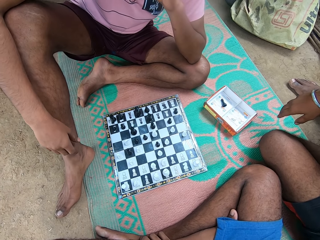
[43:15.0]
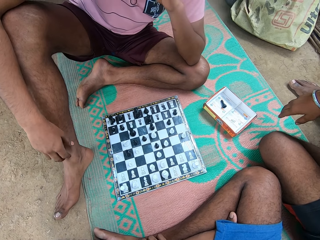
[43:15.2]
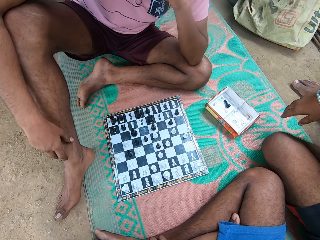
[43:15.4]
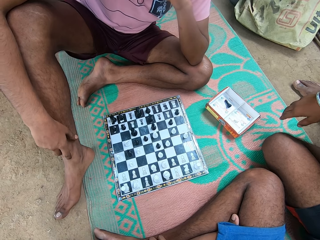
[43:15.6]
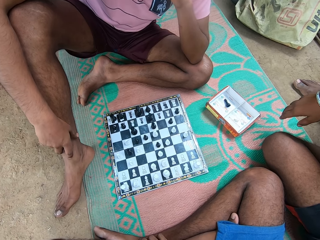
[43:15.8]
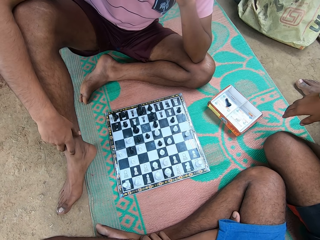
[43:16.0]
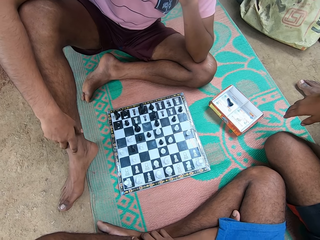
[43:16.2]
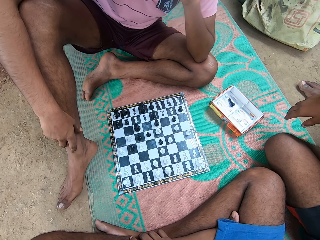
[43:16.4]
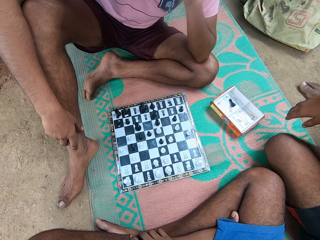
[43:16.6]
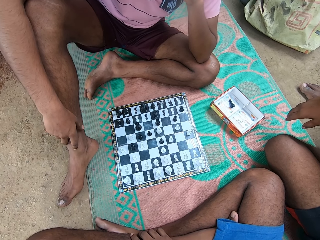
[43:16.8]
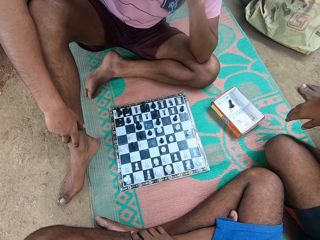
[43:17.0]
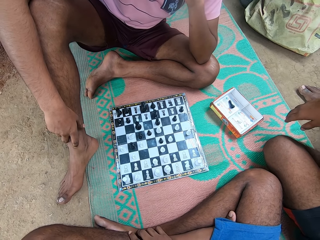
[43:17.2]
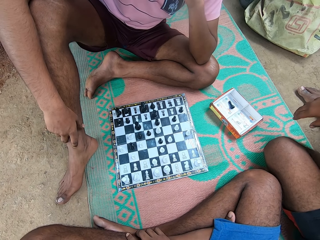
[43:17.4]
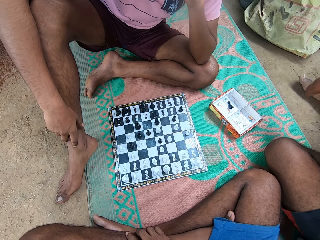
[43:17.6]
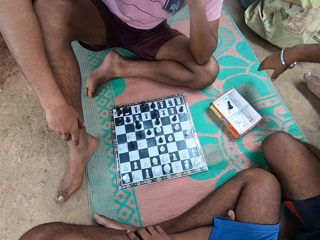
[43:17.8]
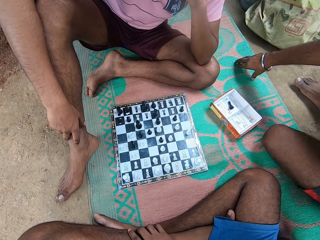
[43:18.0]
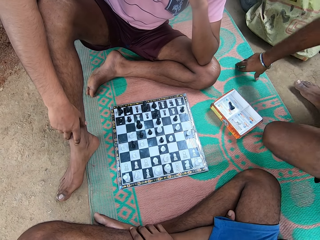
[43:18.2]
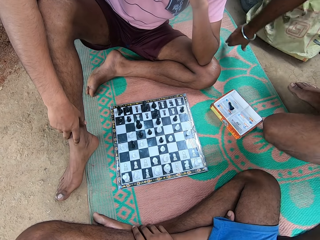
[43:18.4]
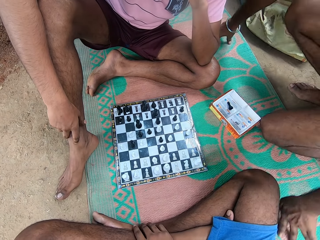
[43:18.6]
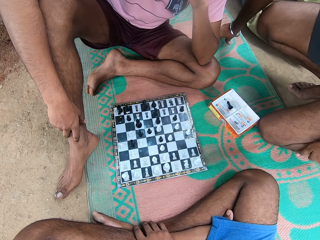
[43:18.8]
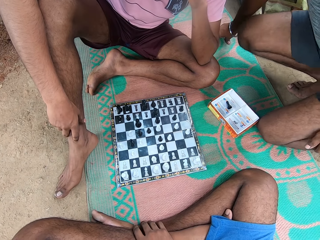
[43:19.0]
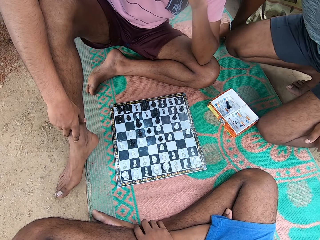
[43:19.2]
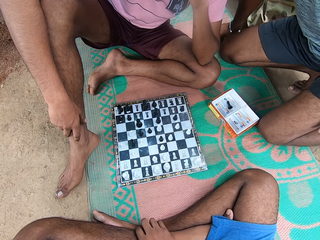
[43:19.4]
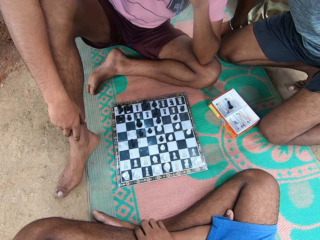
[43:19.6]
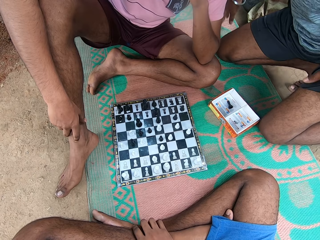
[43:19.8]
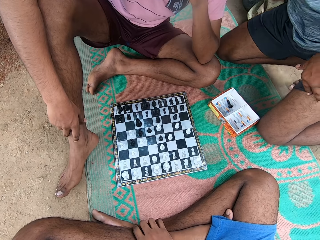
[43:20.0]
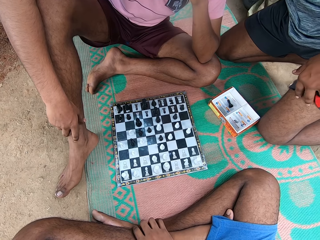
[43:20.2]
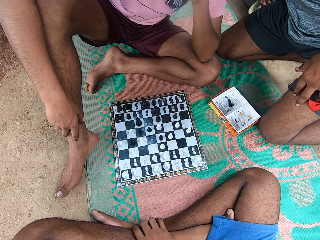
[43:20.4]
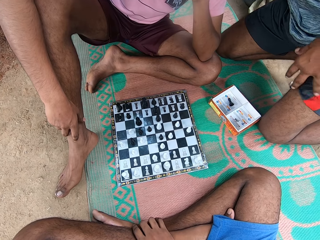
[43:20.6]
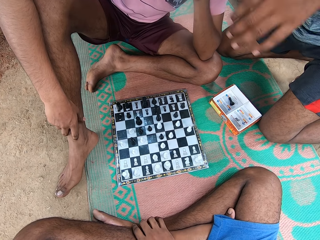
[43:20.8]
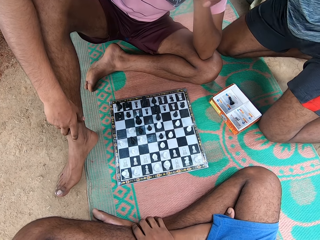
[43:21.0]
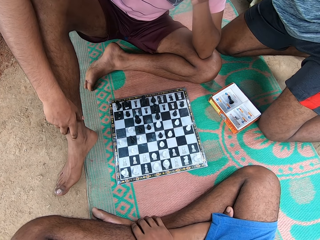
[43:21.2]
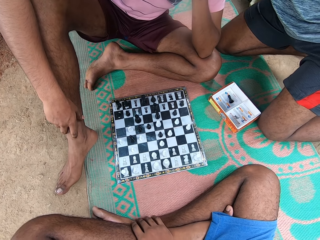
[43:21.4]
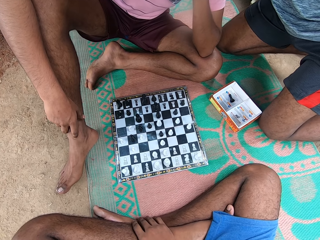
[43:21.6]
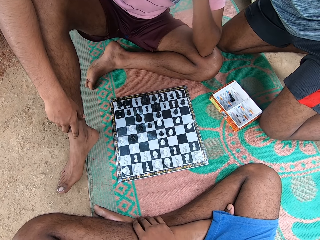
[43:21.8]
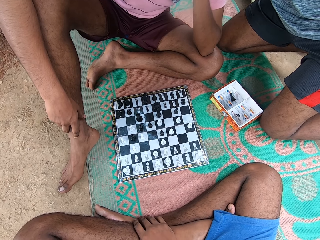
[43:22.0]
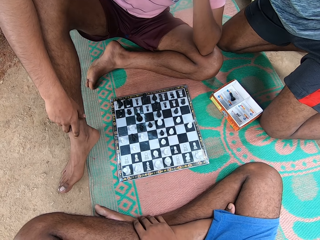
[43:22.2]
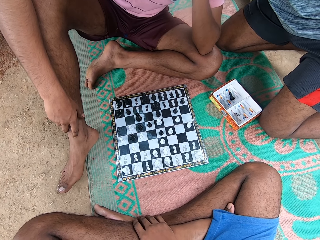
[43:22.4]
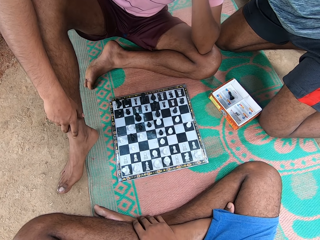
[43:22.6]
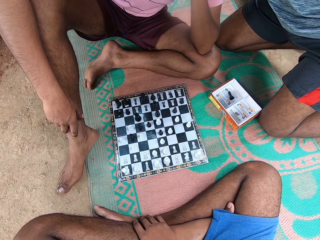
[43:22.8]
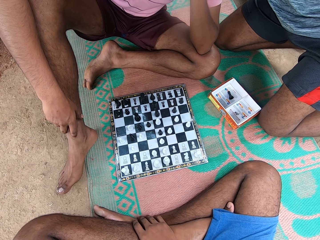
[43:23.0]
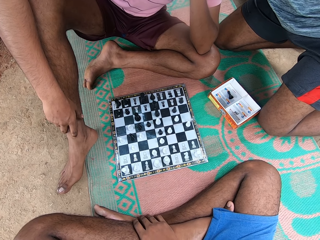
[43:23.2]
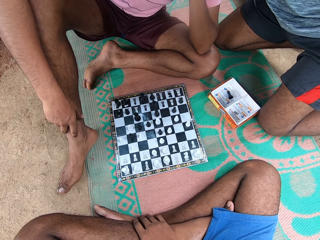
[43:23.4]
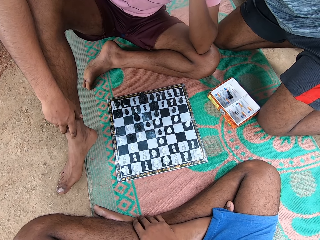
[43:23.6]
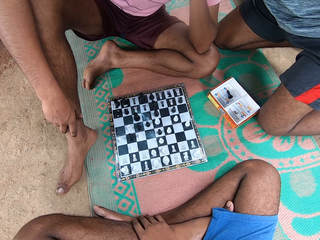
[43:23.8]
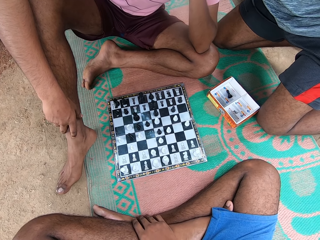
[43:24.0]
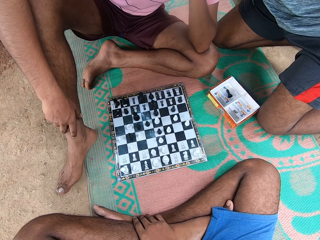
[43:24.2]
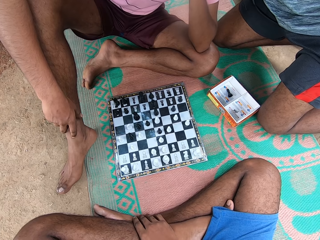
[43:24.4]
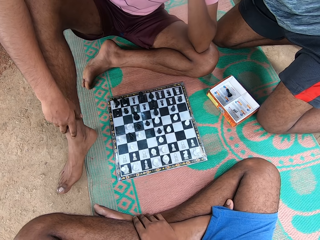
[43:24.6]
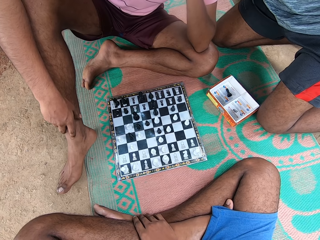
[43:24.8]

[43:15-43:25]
The camera wearer looks around. A man kneels. The man moves the hand.

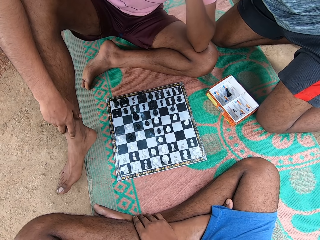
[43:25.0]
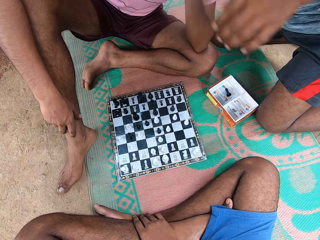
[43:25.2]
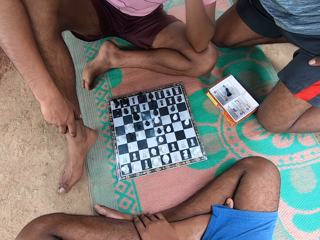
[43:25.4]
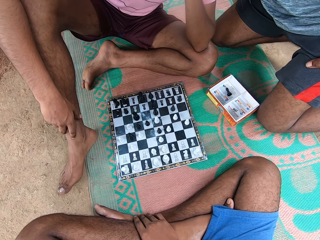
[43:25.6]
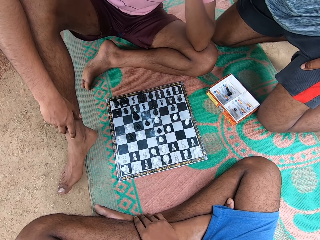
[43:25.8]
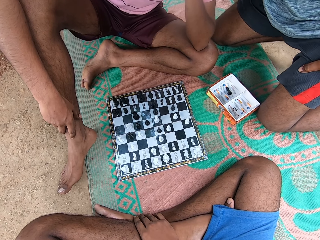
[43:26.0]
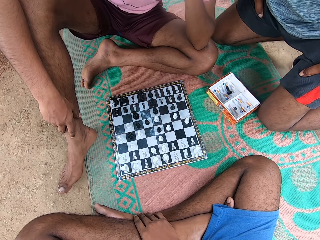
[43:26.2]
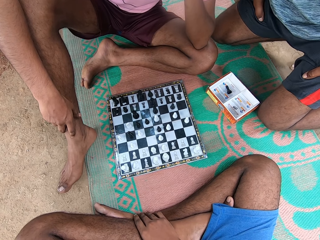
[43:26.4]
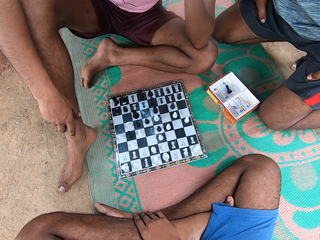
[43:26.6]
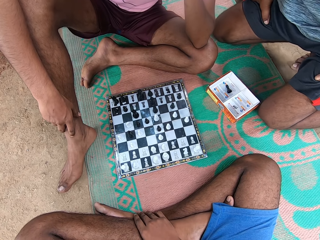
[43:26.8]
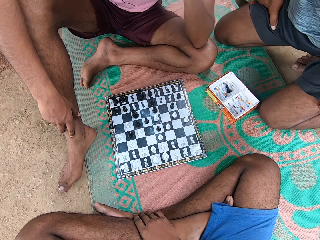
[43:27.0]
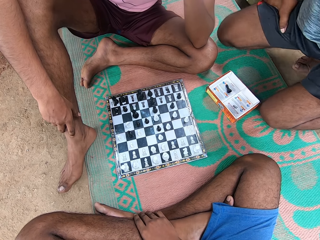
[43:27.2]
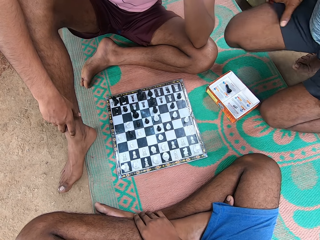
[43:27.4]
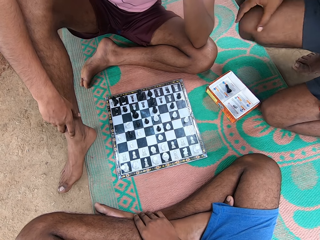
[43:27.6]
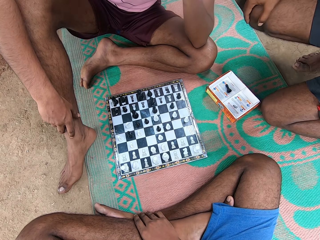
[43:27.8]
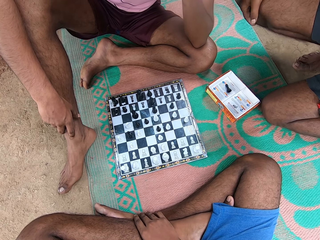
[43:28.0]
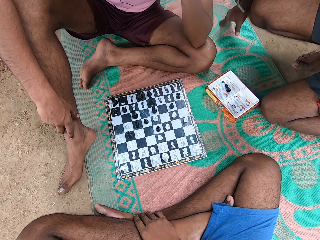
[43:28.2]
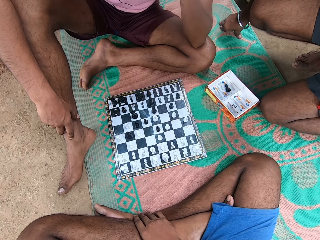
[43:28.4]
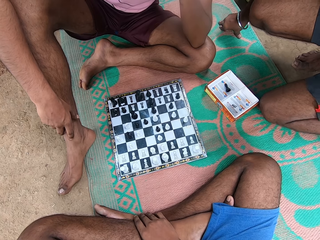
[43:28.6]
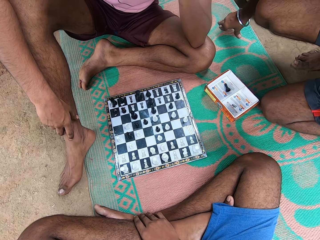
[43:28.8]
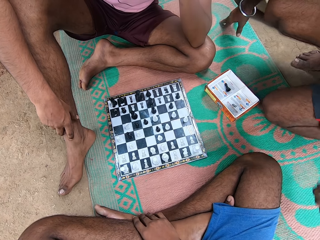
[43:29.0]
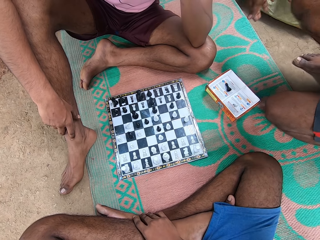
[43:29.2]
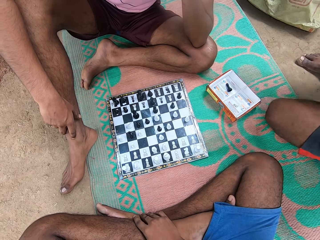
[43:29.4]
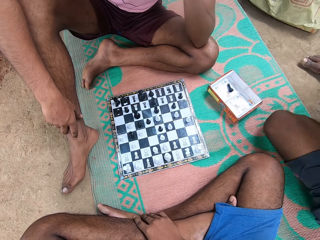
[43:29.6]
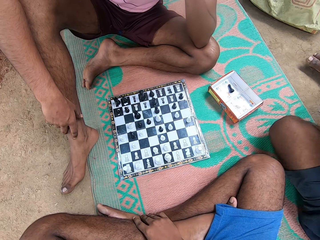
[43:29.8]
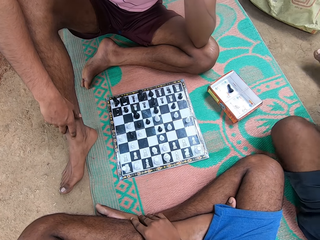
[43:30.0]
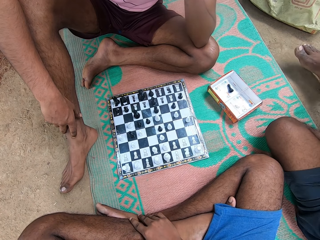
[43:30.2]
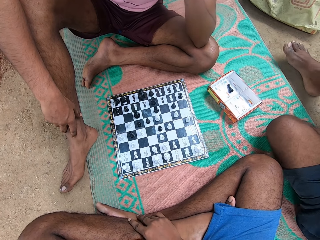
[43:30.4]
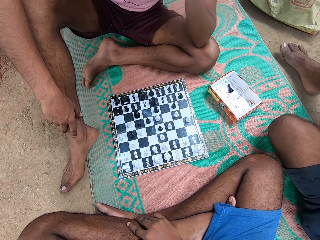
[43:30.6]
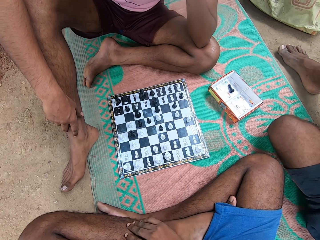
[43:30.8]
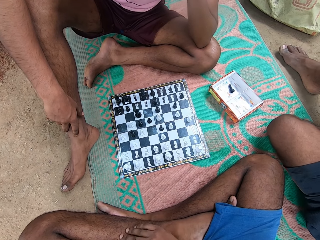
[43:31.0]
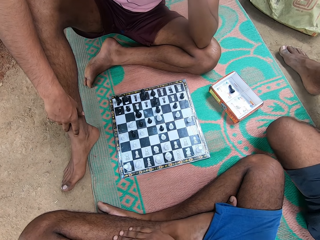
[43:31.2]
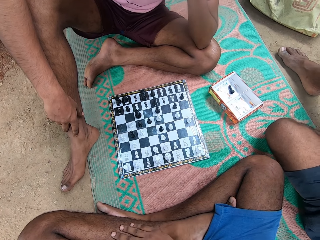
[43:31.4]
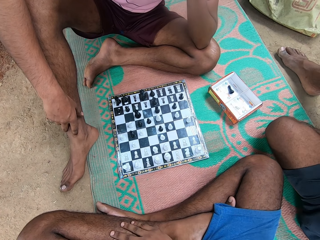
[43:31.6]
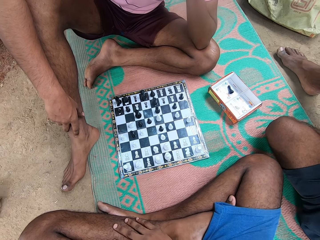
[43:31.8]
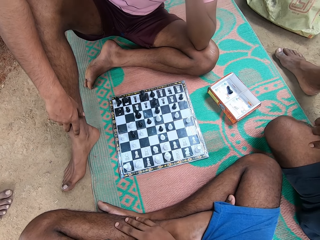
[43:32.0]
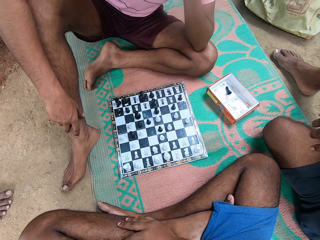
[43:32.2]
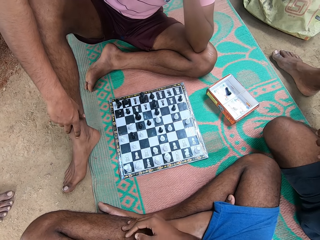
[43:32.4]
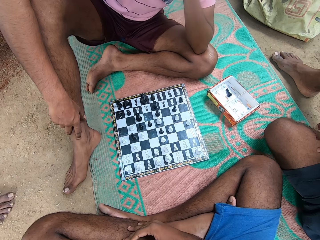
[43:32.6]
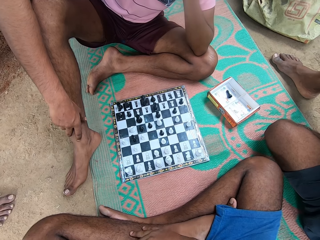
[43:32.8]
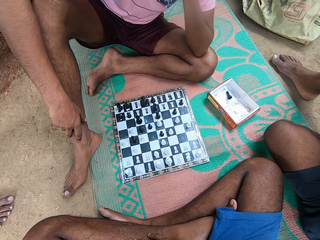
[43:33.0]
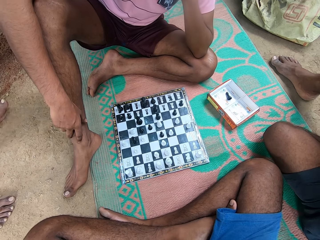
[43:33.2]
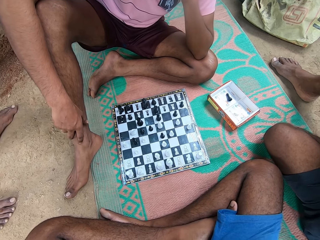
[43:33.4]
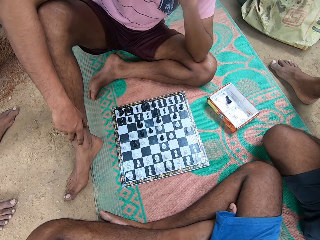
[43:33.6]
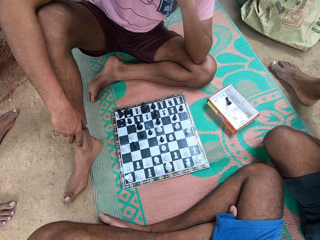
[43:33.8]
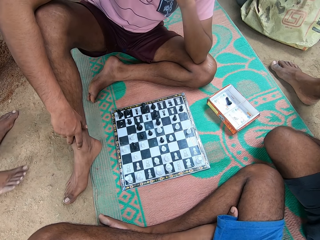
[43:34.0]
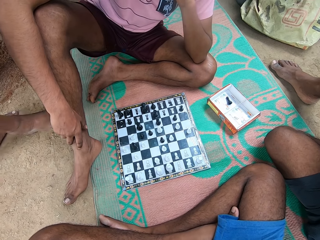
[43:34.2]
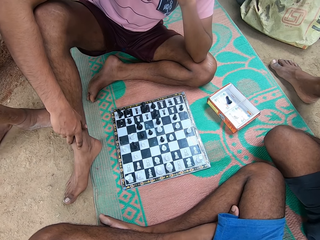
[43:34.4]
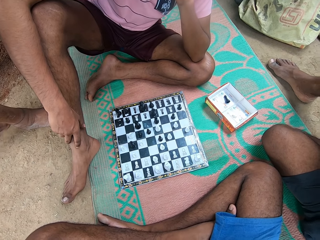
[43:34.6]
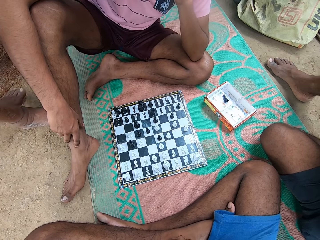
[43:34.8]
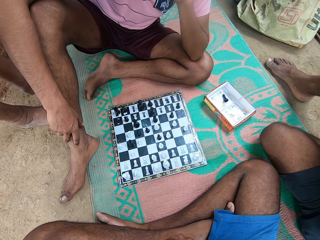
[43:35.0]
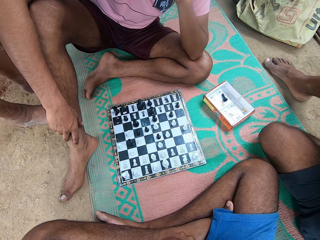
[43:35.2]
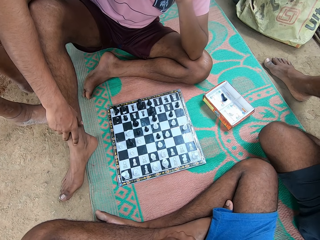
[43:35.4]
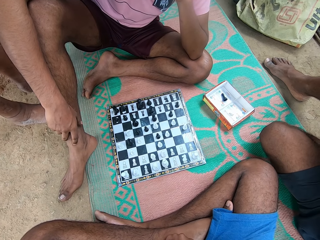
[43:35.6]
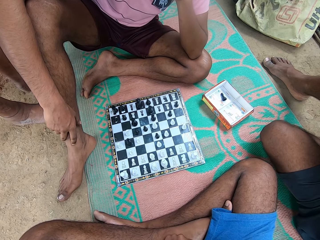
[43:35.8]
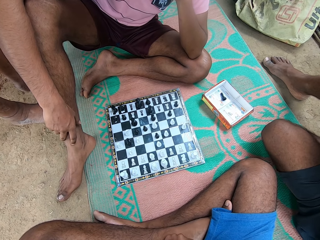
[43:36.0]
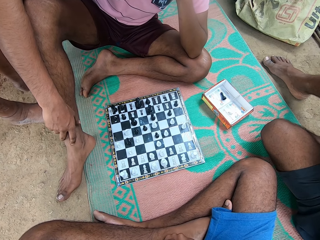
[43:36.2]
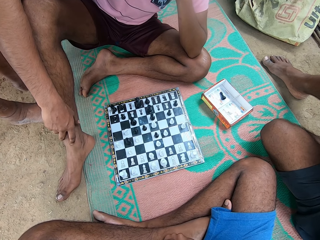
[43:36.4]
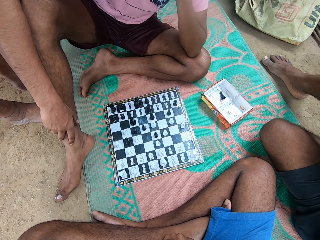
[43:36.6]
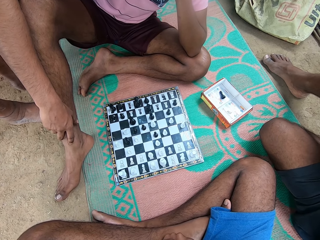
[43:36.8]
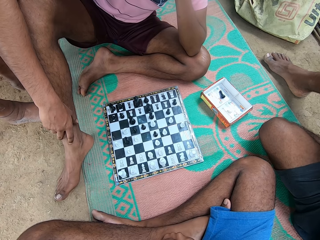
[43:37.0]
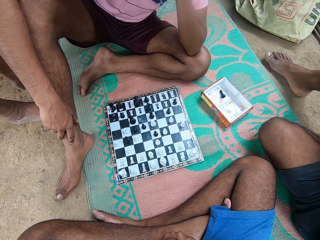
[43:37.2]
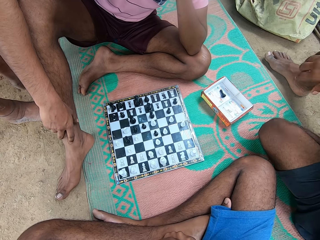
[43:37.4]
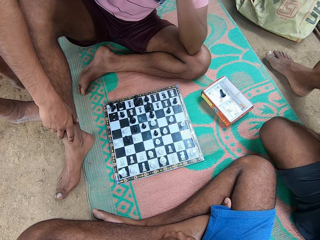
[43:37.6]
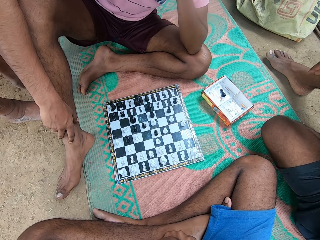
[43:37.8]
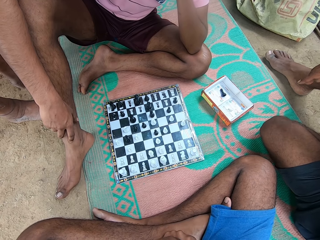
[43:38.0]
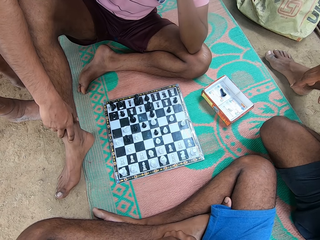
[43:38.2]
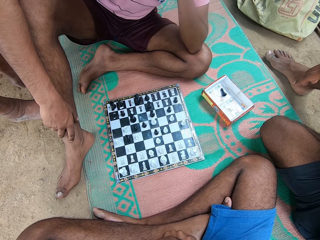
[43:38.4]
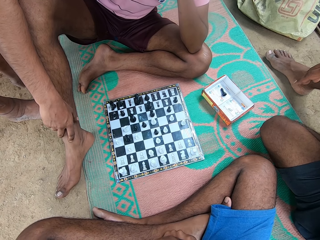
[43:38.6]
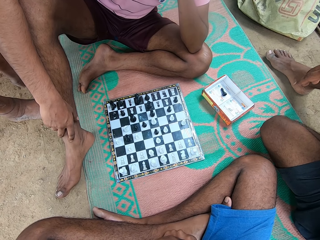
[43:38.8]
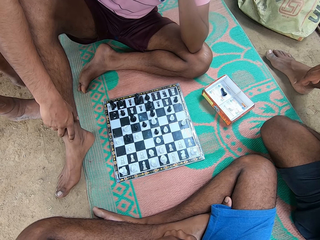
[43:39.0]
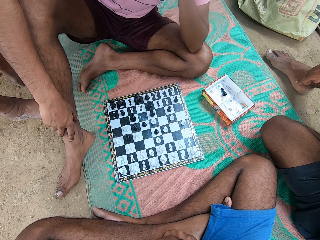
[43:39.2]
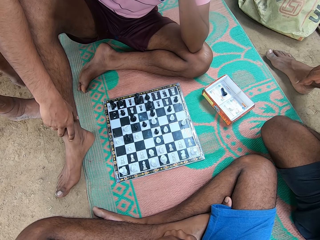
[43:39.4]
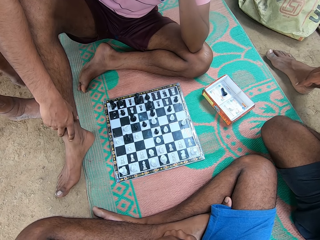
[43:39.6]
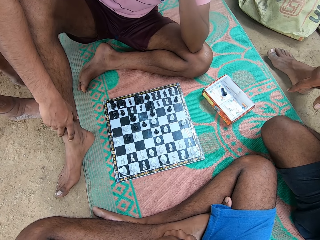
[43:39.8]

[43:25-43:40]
A man moves the hand and moves the body. The man sits down. The man moves the leg. The camera wearer moves the hand. Another man walks around. The other man stands. The first man moves the leg. The first man moves the hand.
